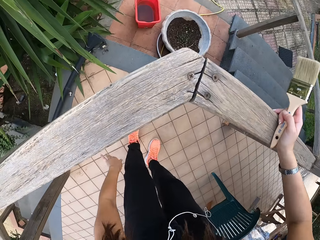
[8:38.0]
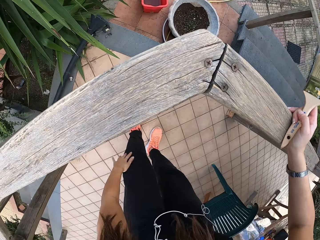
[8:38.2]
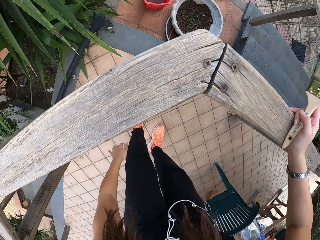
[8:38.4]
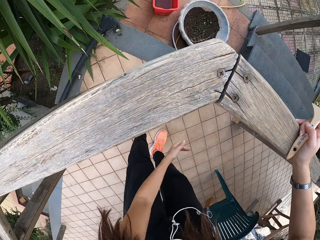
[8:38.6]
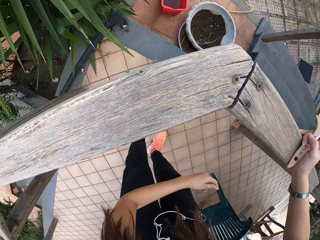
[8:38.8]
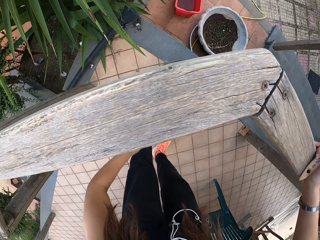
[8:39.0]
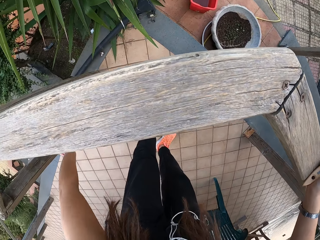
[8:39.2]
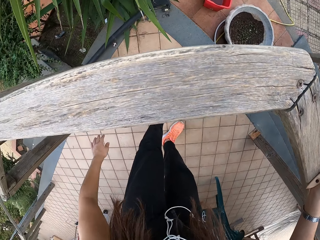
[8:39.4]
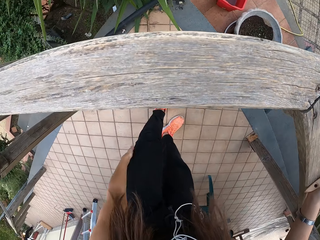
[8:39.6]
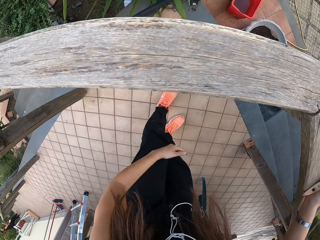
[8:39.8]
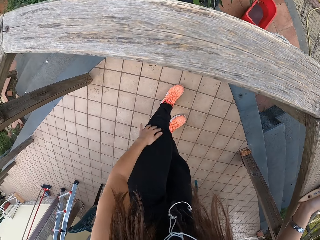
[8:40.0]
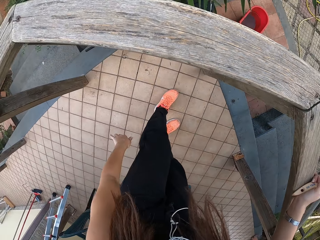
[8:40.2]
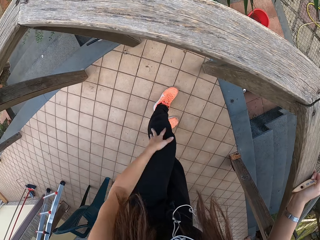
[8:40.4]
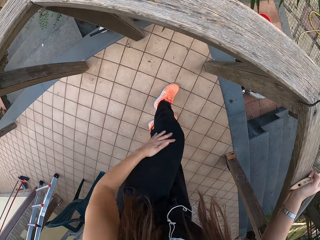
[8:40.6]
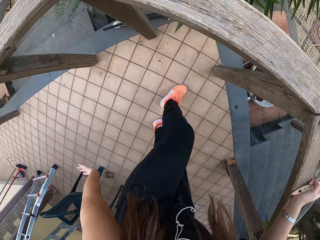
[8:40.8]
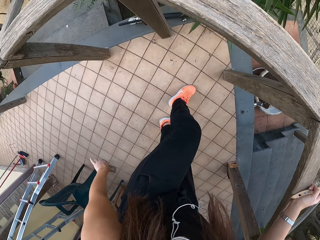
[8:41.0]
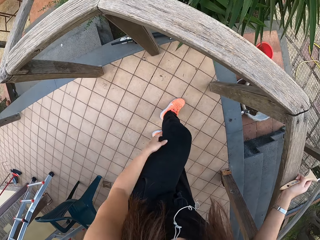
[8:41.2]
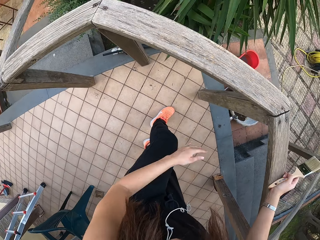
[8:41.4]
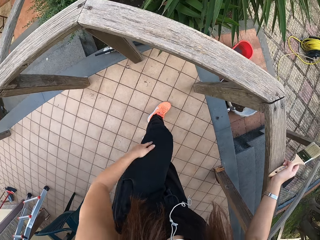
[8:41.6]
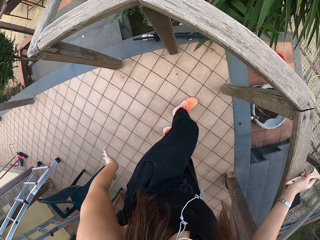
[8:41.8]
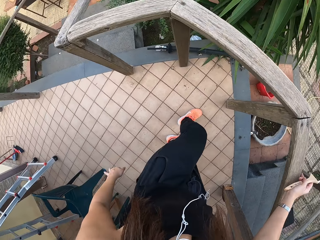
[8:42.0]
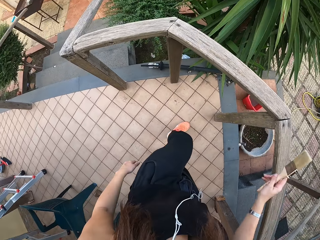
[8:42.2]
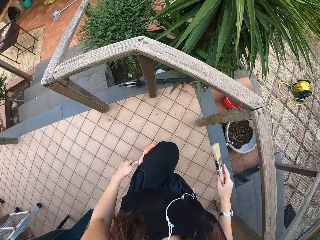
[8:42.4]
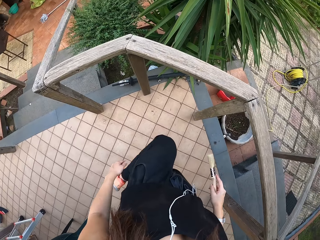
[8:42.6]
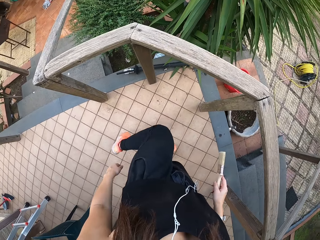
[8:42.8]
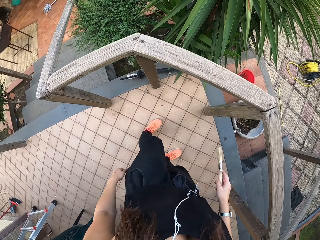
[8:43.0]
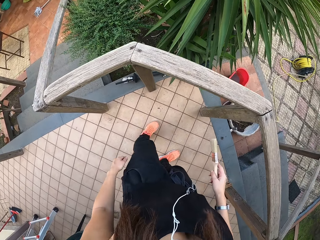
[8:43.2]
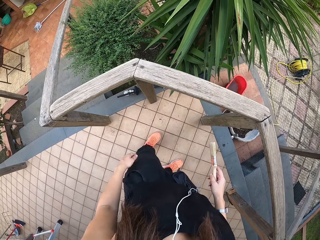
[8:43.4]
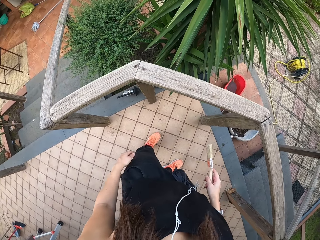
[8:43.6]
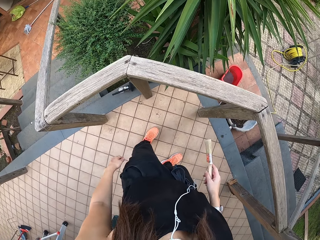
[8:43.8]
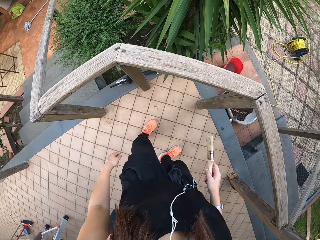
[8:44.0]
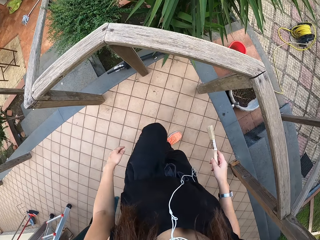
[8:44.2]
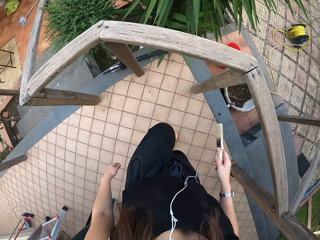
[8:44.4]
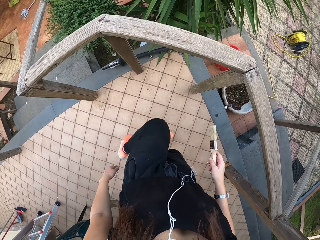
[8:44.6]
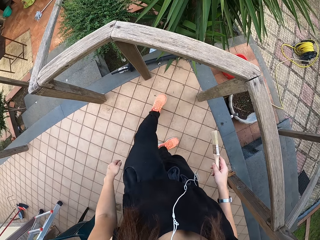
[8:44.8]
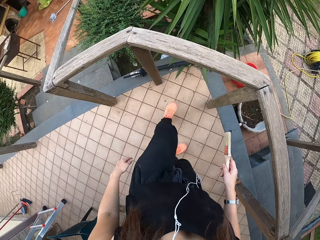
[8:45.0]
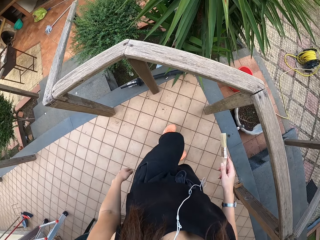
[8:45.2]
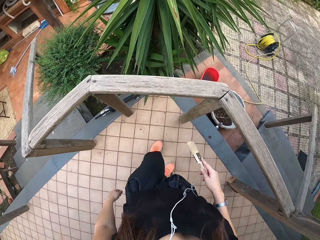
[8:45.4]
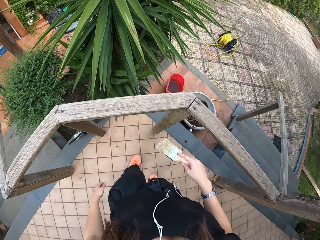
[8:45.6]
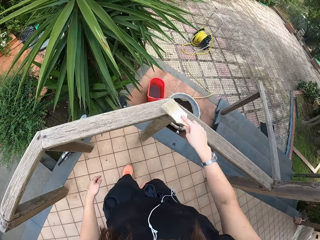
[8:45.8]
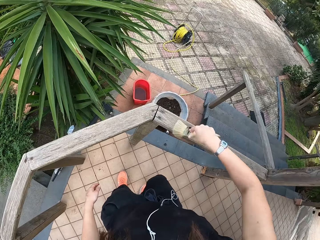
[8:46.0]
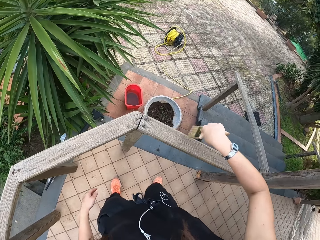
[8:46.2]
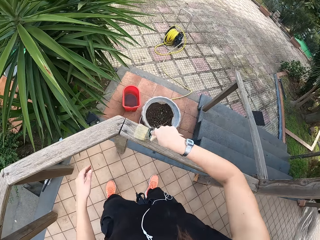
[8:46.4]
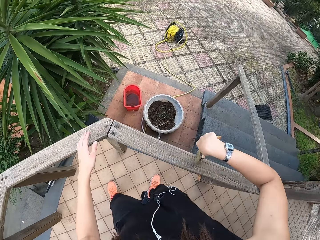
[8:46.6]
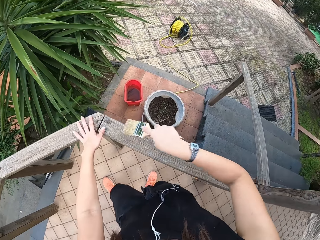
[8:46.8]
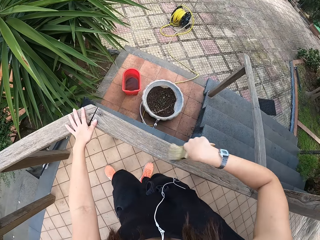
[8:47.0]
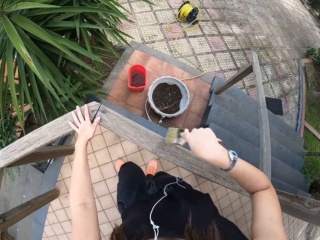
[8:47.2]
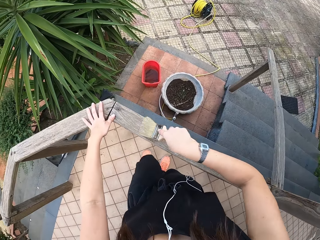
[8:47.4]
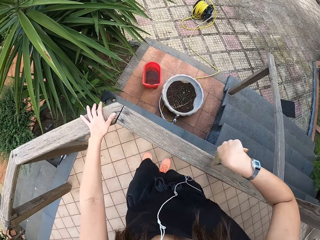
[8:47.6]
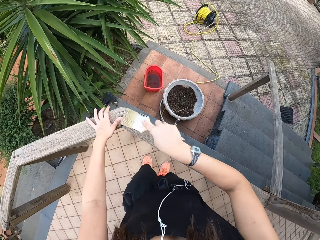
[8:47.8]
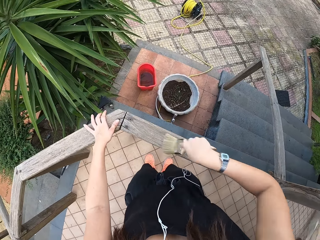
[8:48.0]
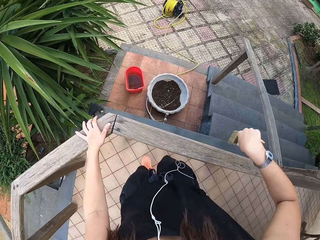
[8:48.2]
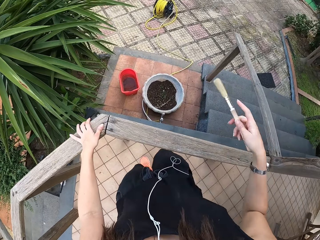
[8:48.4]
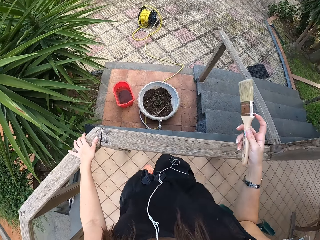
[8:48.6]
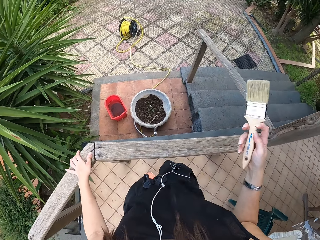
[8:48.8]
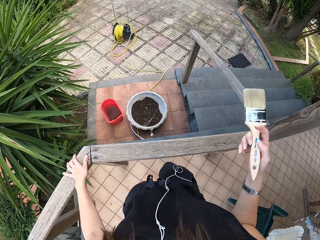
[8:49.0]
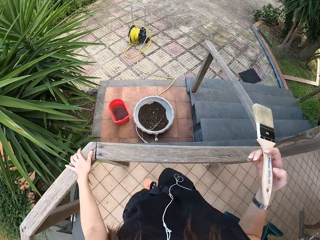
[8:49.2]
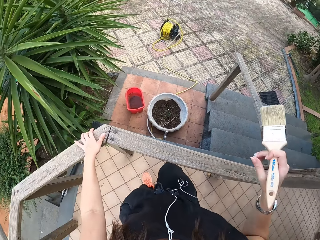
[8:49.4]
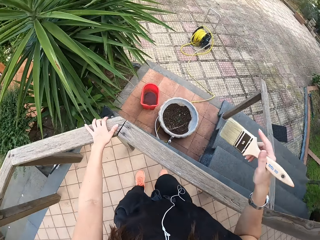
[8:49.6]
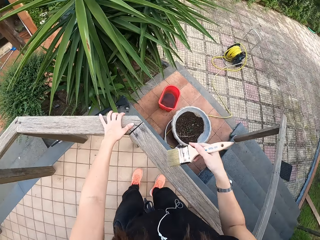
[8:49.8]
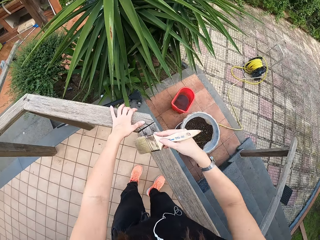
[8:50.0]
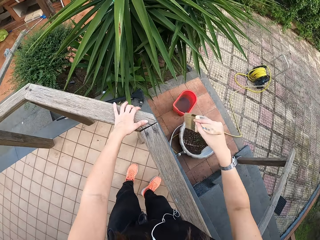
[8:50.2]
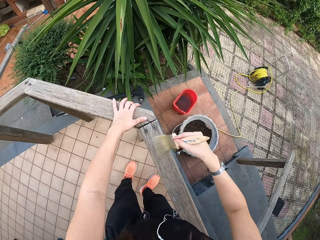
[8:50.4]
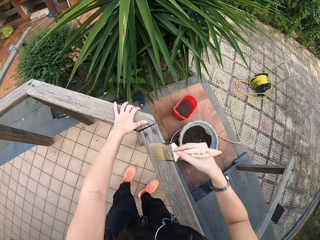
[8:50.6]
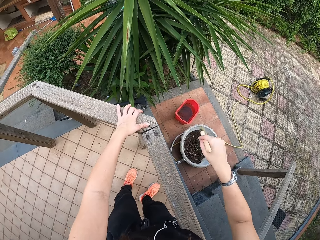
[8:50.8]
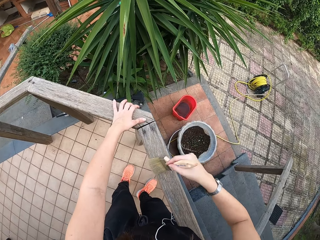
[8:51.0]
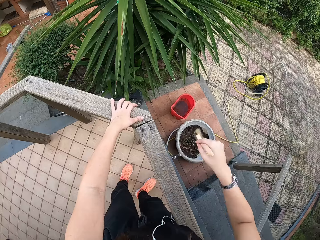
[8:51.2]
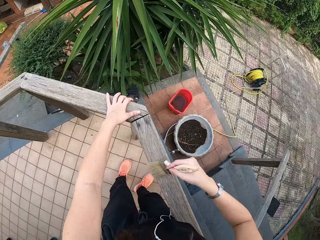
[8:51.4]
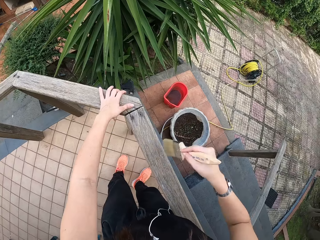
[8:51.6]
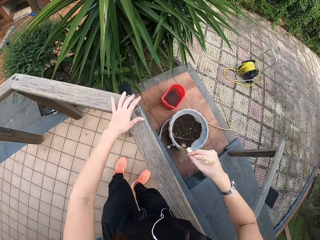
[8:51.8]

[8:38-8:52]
The camera wearer stretches her leg. She shakes the leg. She stands. She brushes the wood with the paint brush. She holds on the post. She adjusts the paint brush, shakes the leg and brushes the wood with the paint brush.

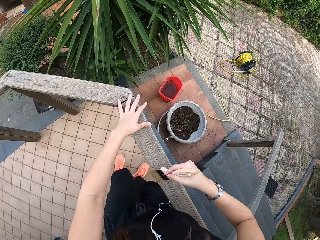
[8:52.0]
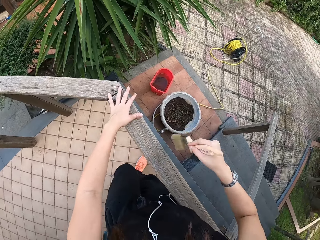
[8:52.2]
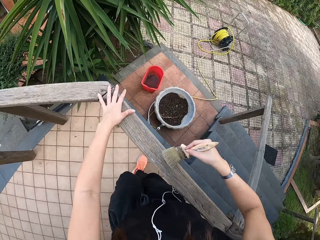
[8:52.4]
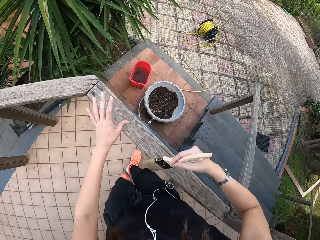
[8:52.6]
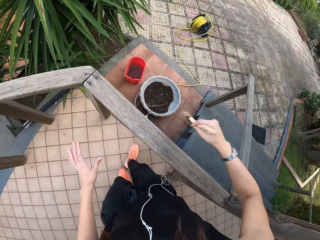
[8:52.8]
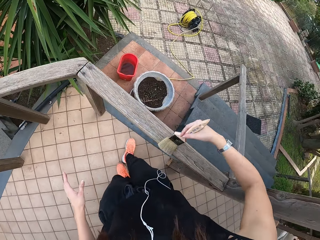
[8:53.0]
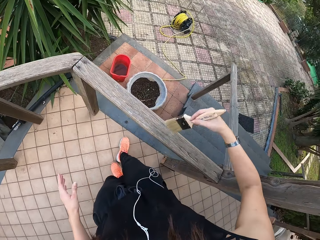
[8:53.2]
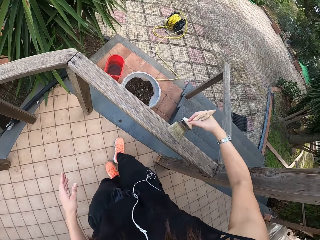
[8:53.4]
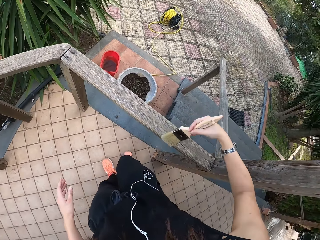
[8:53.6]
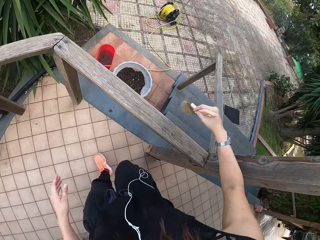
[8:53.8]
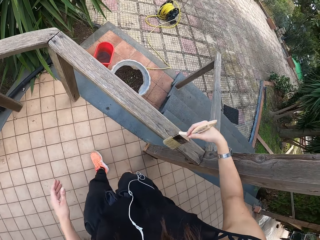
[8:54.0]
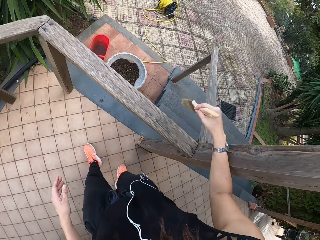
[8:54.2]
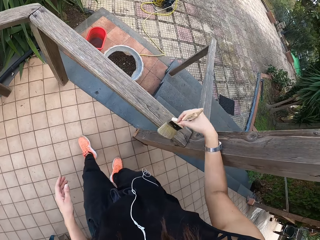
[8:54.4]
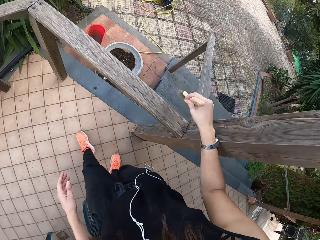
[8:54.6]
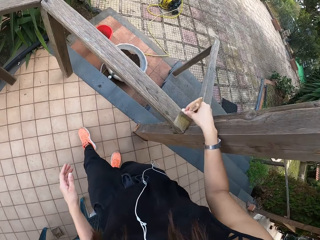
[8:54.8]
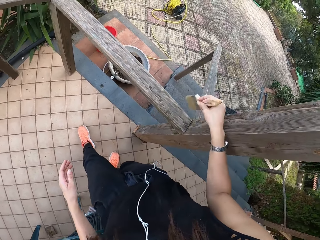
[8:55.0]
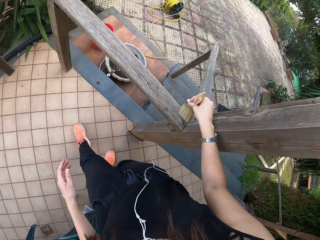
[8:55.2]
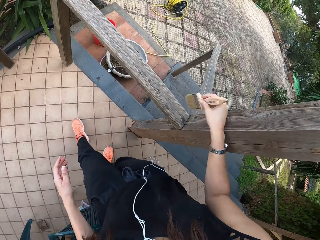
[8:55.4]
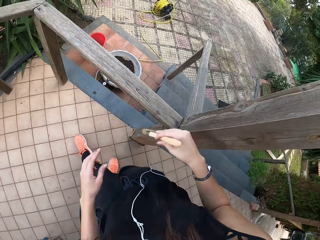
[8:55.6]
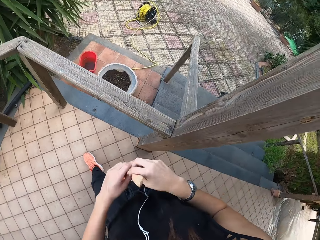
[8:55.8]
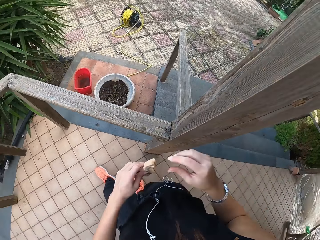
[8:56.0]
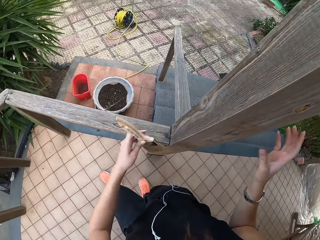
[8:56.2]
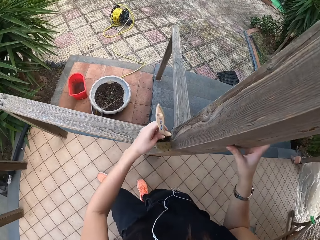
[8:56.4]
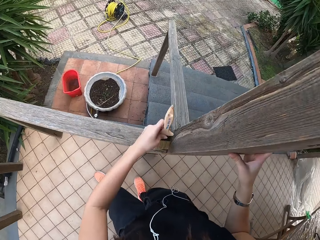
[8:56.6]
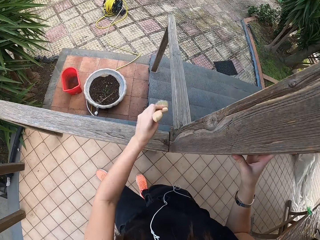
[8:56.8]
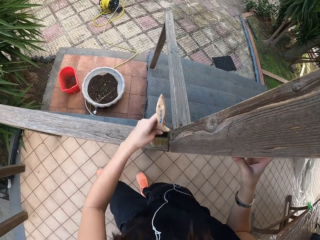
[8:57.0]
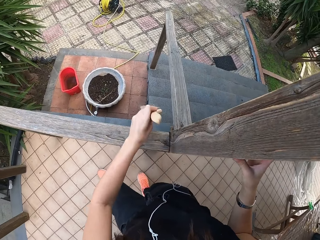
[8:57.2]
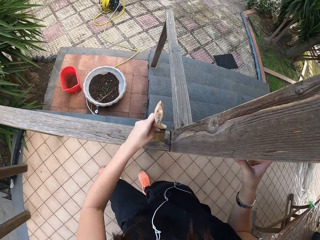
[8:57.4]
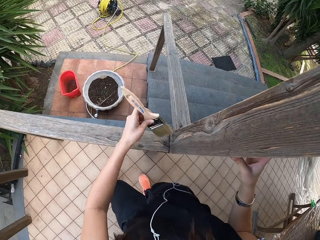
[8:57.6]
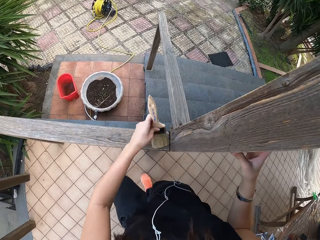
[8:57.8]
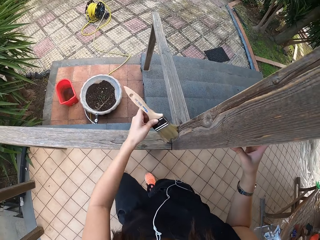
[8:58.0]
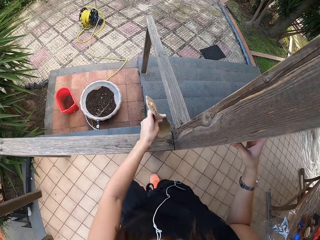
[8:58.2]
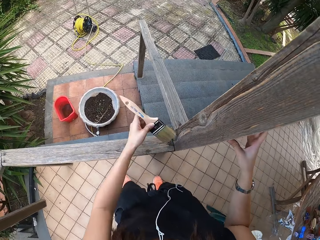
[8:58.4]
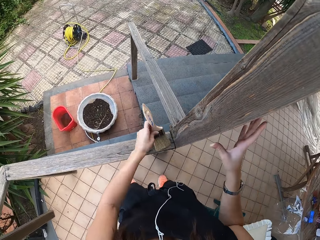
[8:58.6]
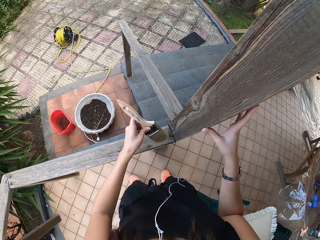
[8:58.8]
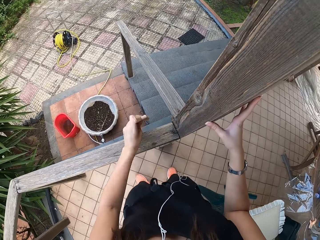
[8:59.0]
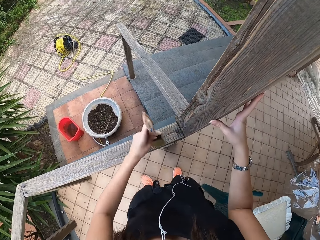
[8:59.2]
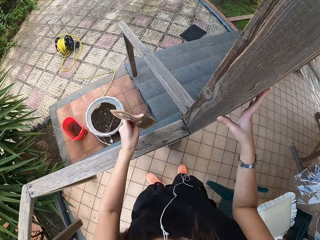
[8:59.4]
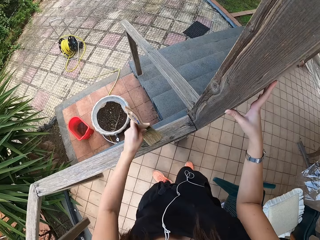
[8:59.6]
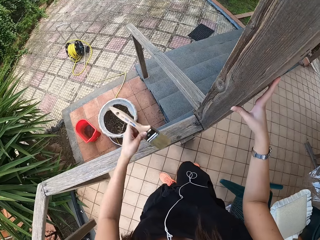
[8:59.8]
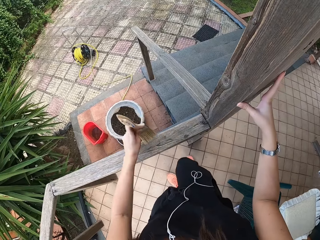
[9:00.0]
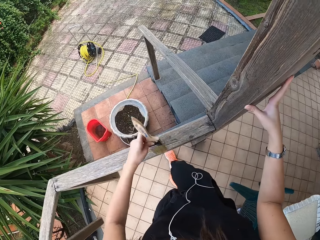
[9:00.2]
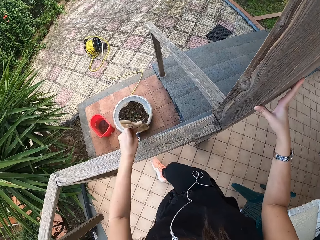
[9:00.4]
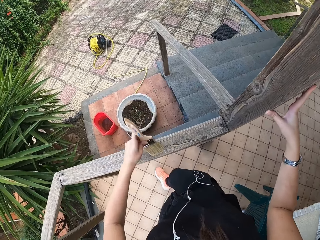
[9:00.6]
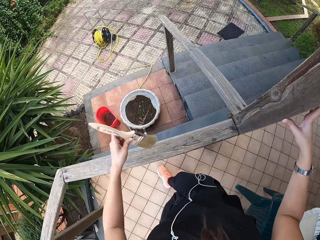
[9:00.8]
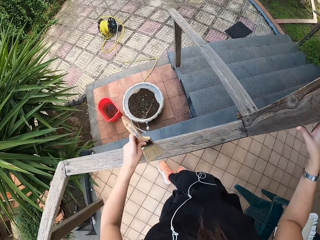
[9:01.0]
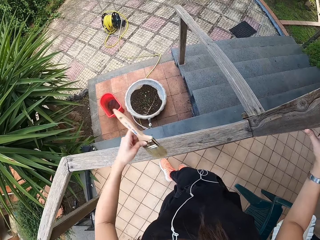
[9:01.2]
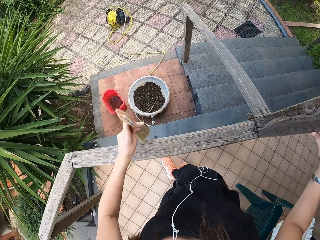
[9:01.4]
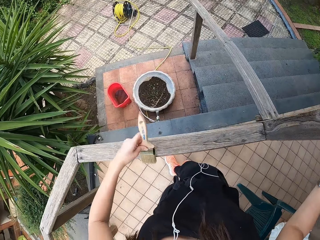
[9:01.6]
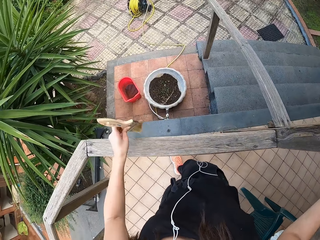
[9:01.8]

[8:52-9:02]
The camera wearer removes the hand from the post. They transfer the paint brush to the left hand. They brush the wood with the paint brush.
